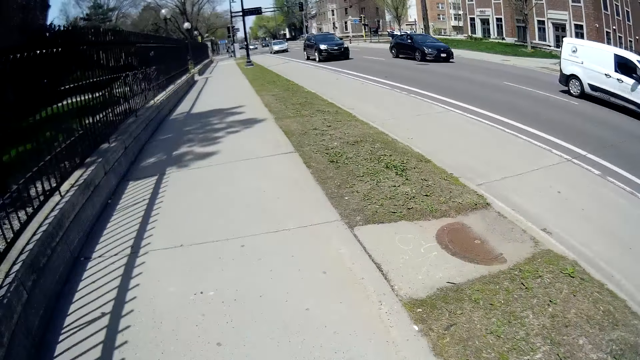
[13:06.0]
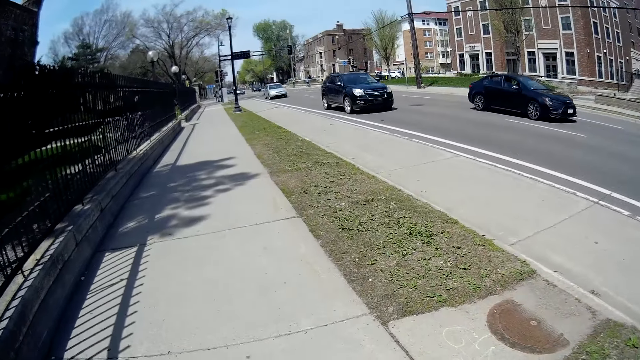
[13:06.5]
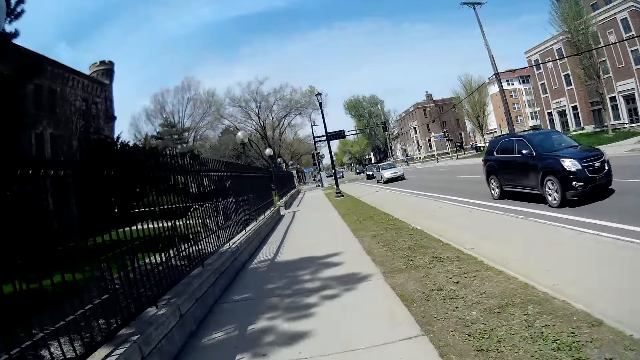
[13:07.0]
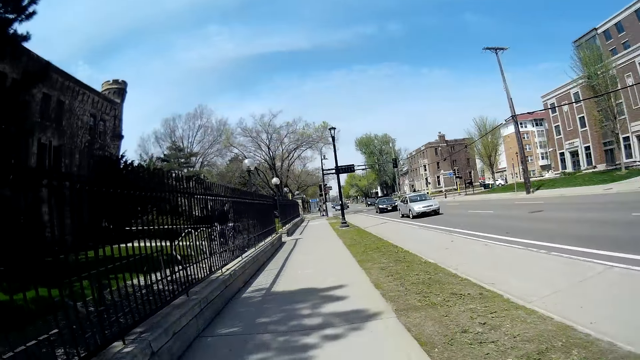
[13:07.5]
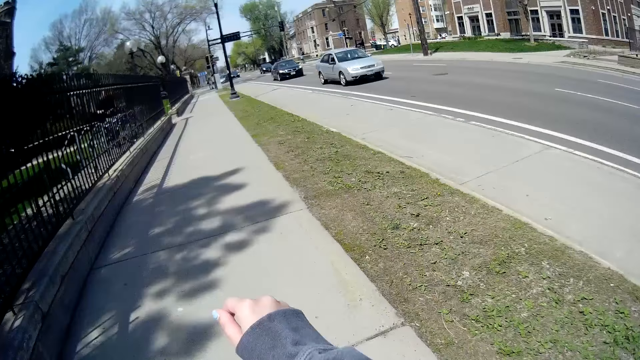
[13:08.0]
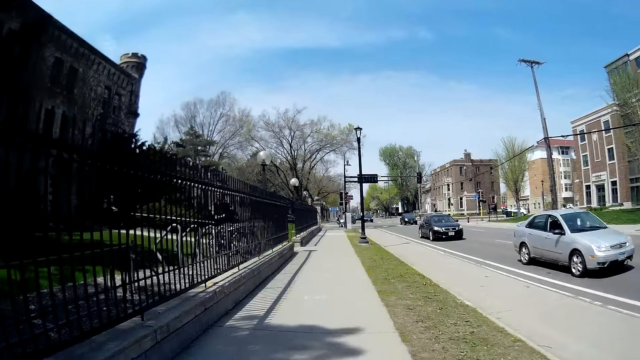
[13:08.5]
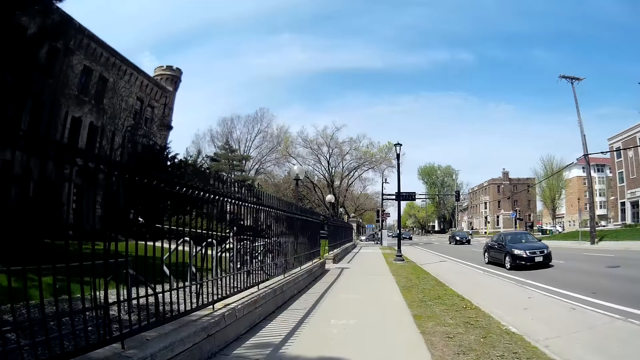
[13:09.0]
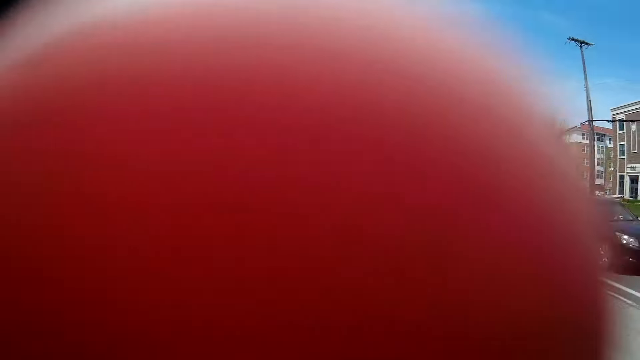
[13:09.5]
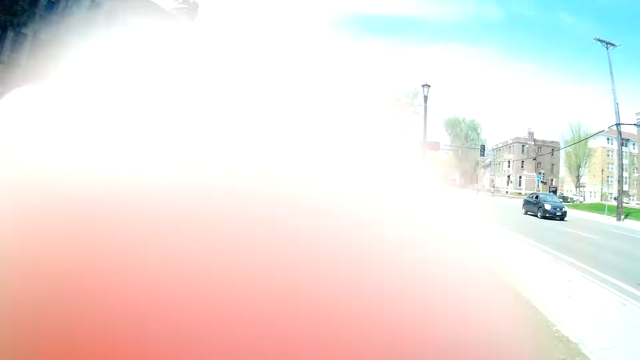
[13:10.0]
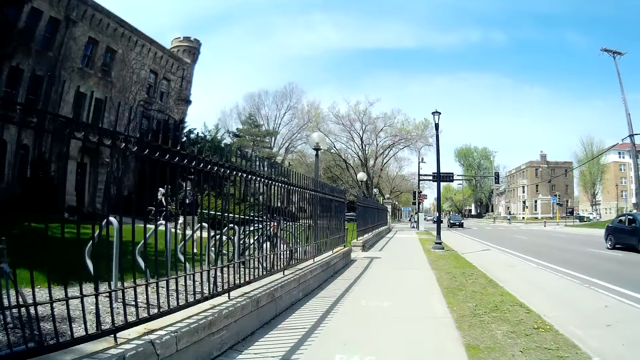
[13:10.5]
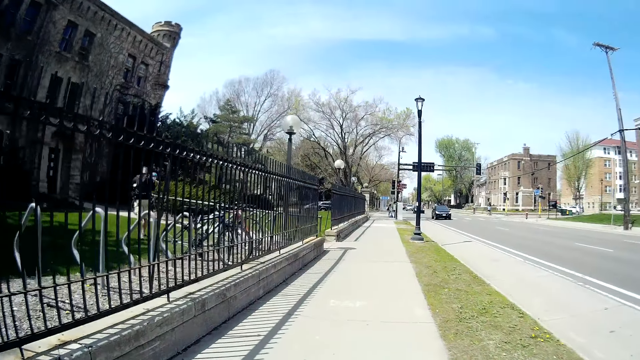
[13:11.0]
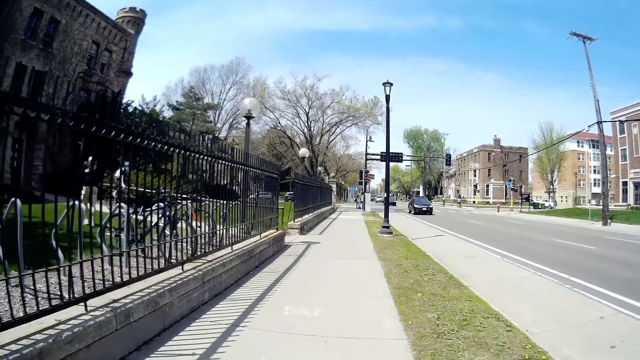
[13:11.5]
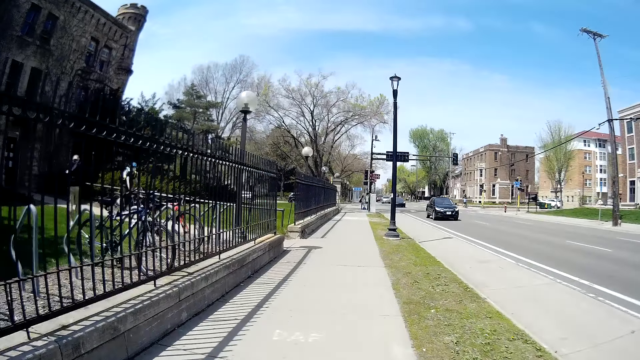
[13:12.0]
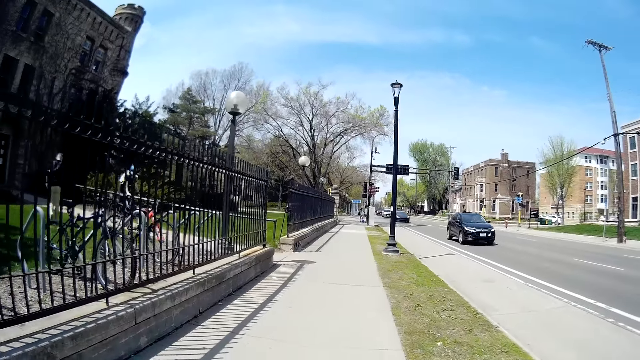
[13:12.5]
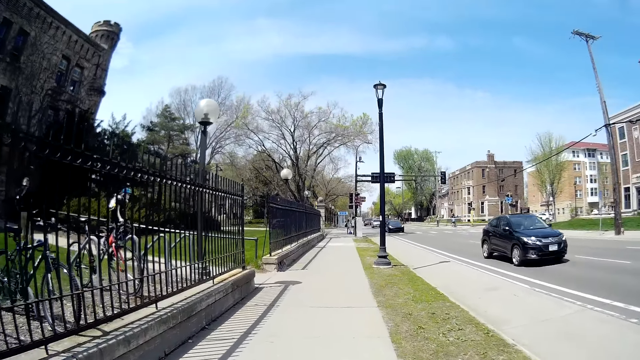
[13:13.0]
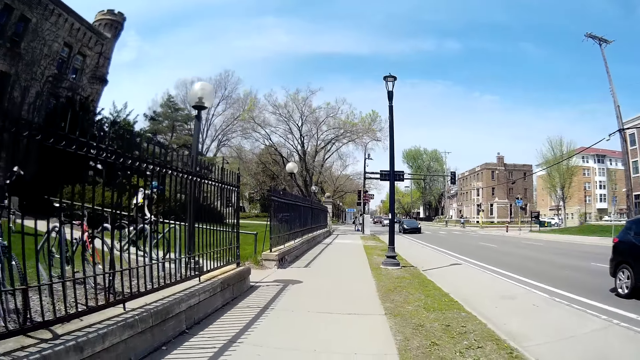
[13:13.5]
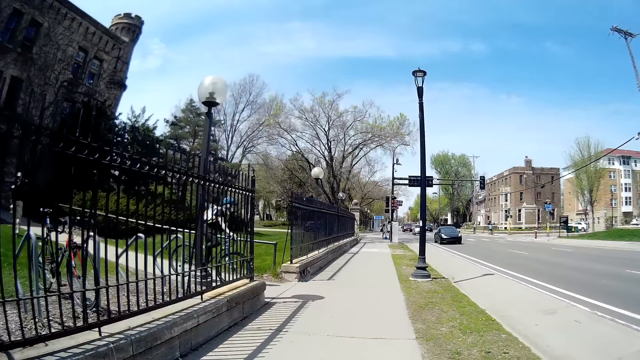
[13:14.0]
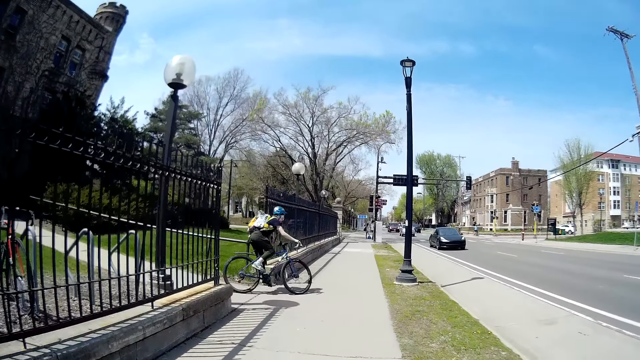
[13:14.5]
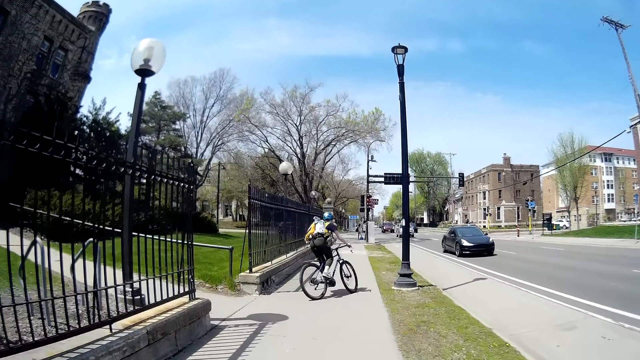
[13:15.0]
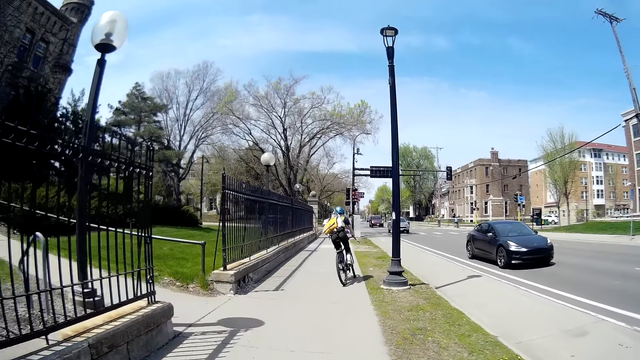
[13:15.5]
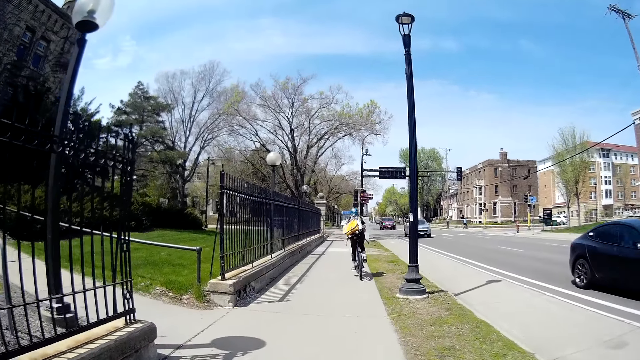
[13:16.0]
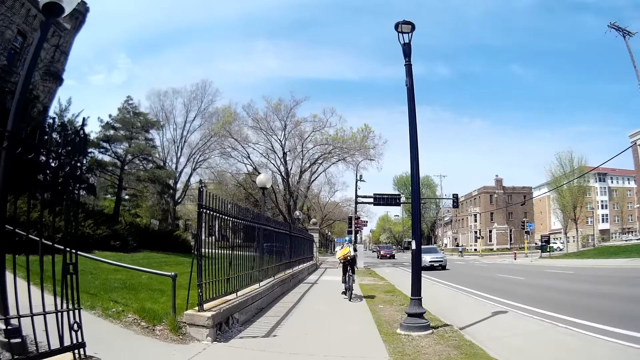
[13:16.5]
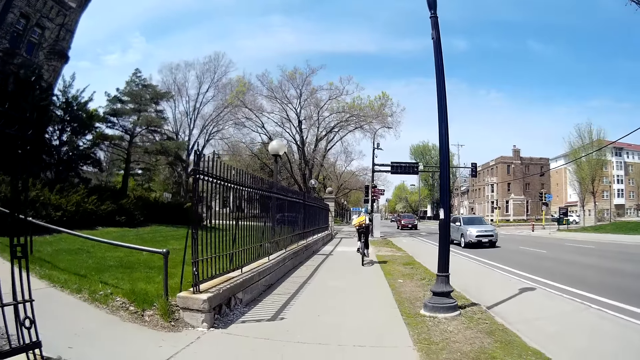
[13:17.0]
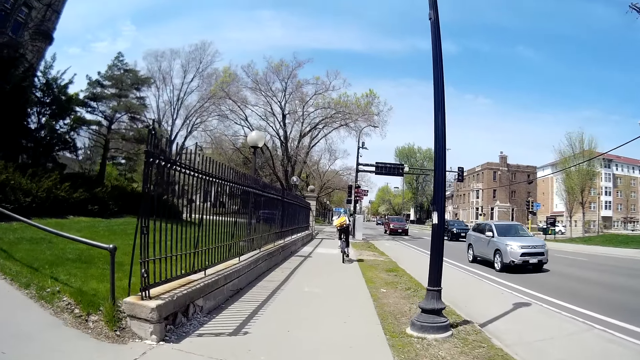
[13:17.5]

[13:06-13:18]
The camera wearer touches her face with her left hand. She raises her hand, drops her hand and walks on the pavement.

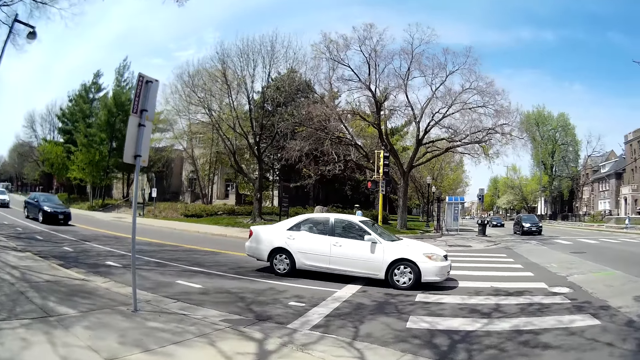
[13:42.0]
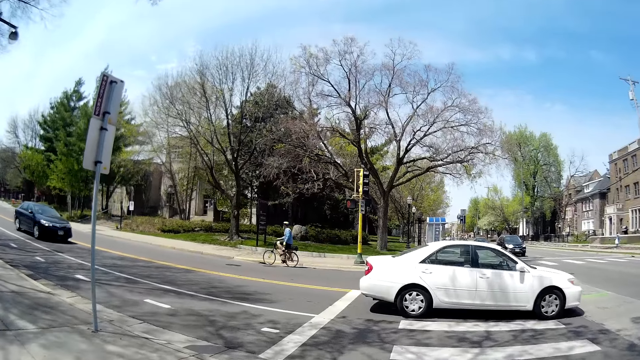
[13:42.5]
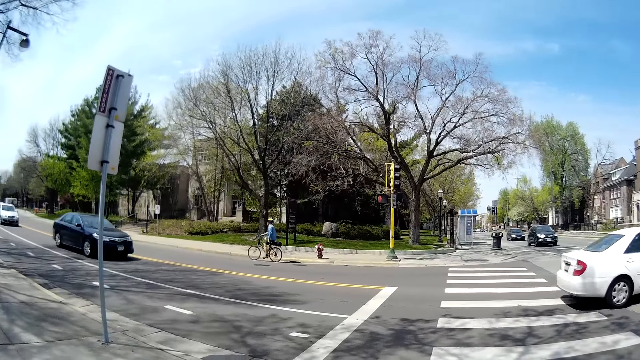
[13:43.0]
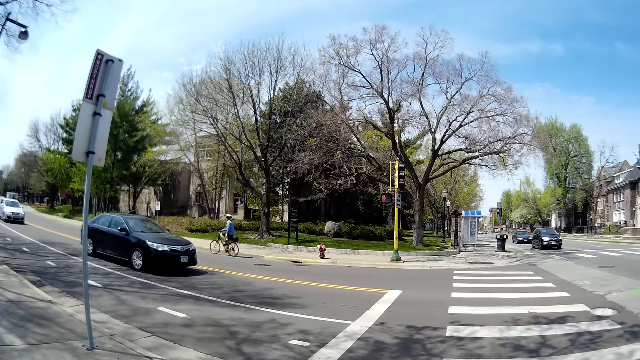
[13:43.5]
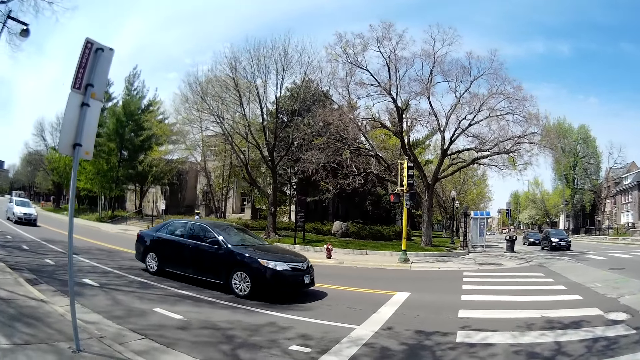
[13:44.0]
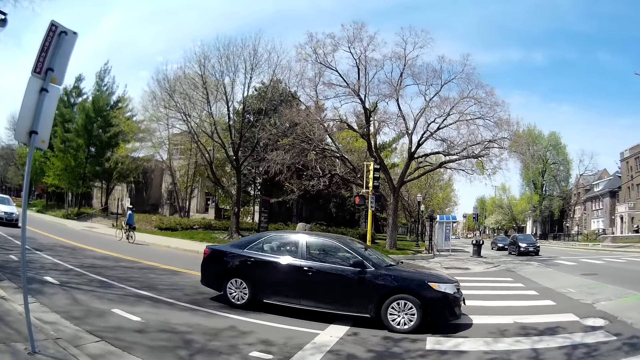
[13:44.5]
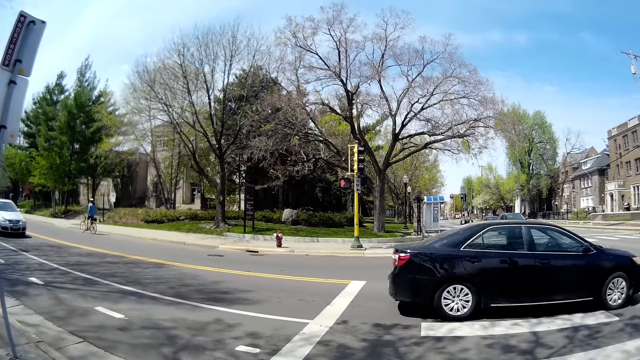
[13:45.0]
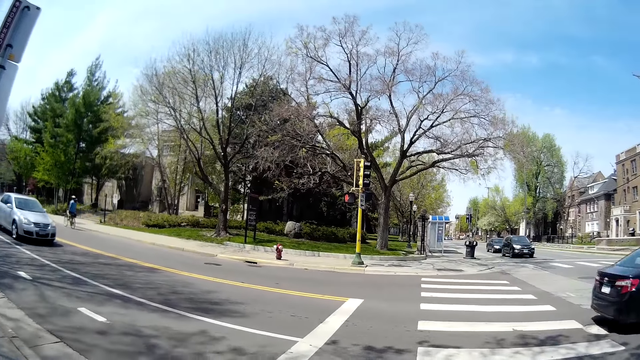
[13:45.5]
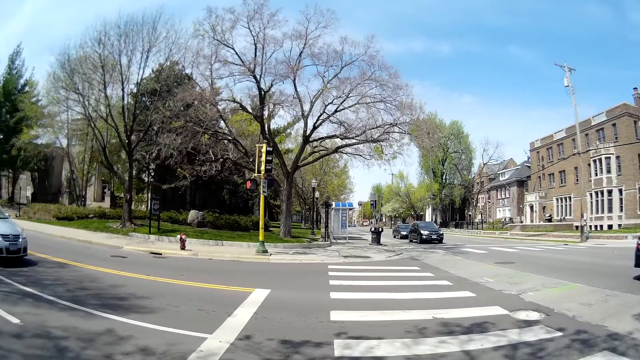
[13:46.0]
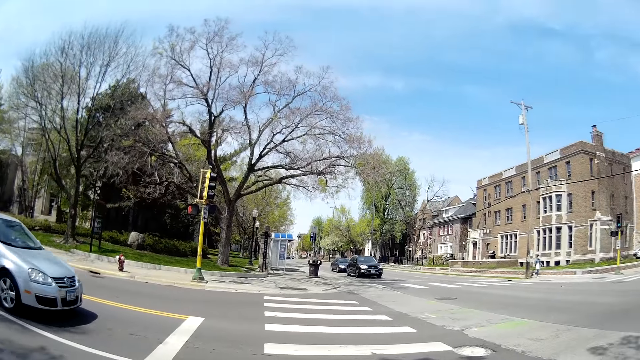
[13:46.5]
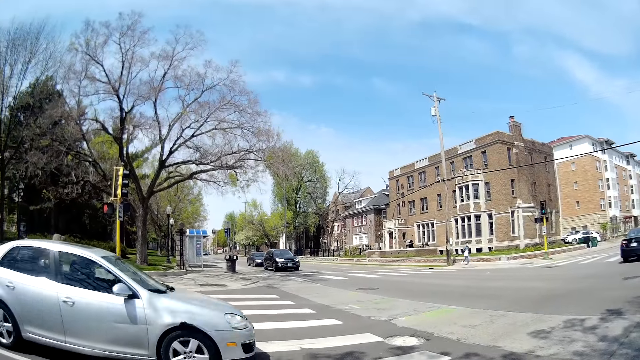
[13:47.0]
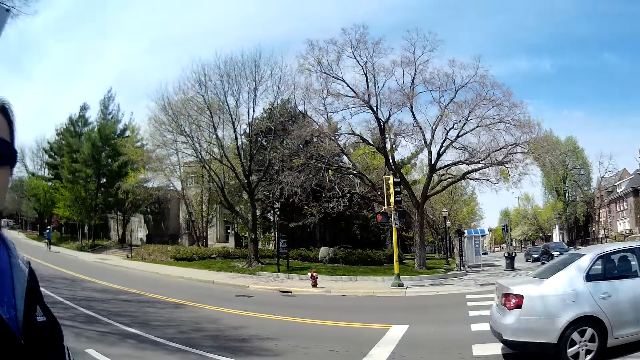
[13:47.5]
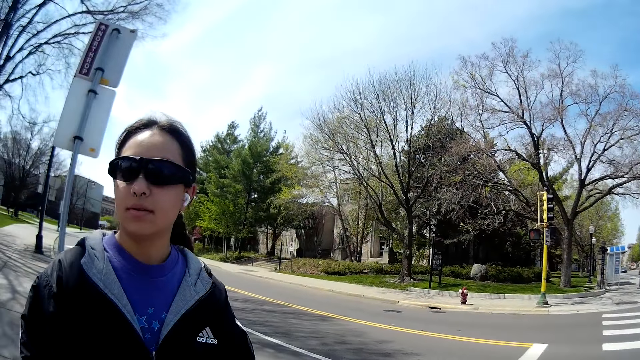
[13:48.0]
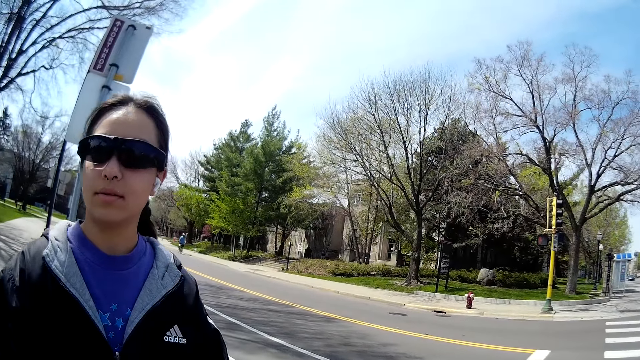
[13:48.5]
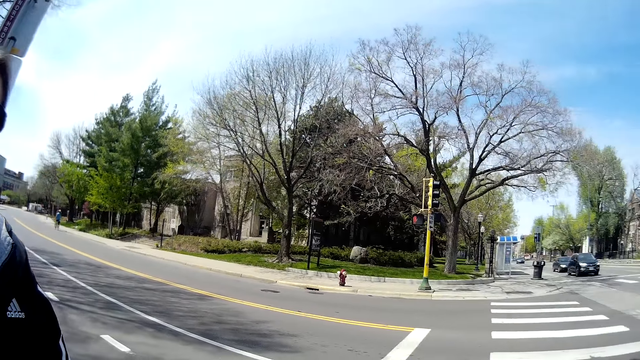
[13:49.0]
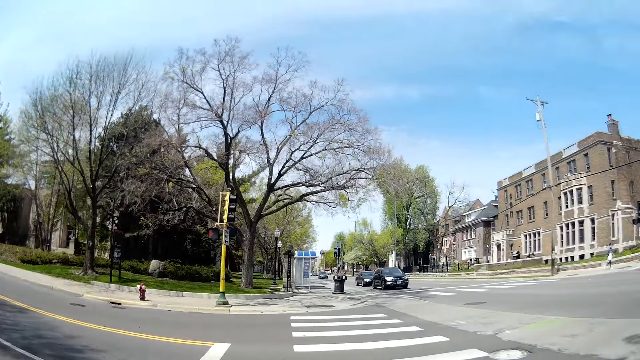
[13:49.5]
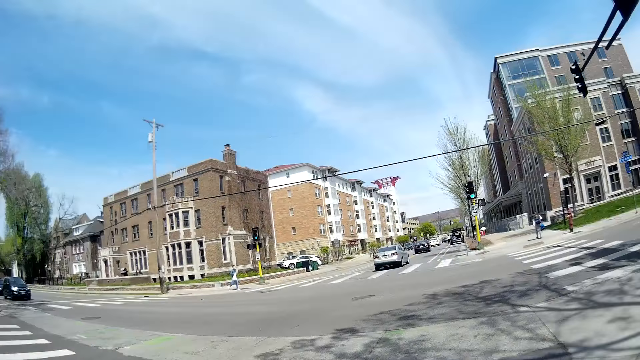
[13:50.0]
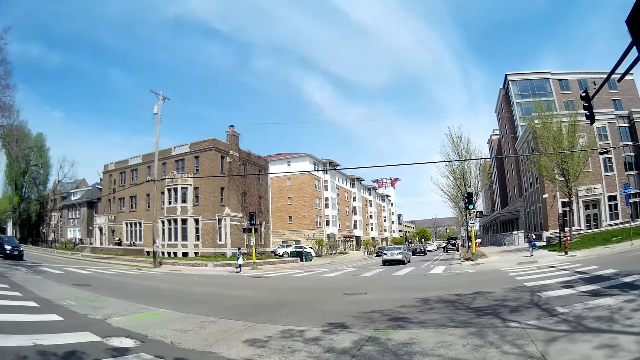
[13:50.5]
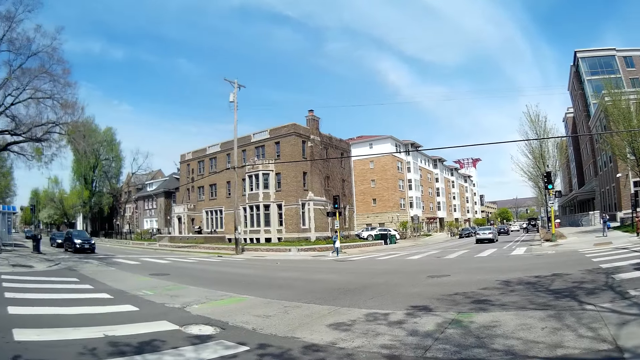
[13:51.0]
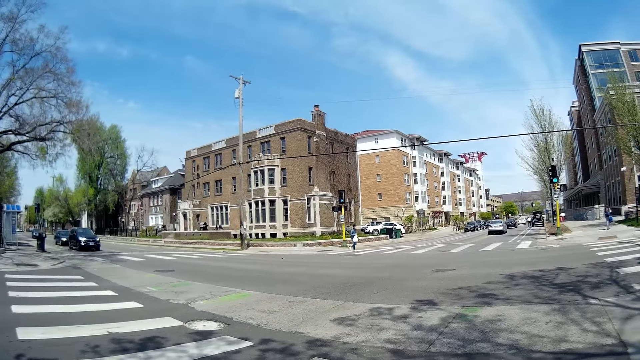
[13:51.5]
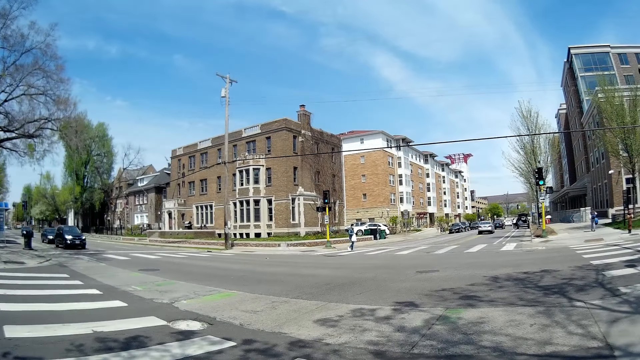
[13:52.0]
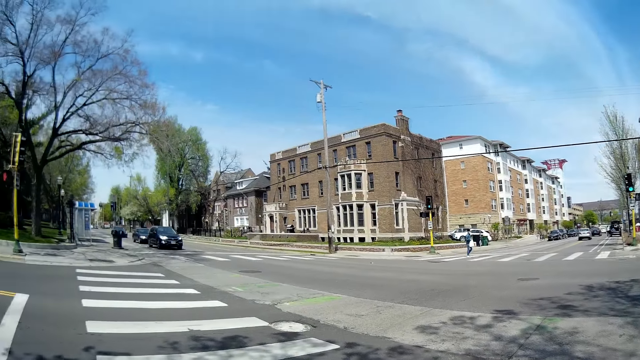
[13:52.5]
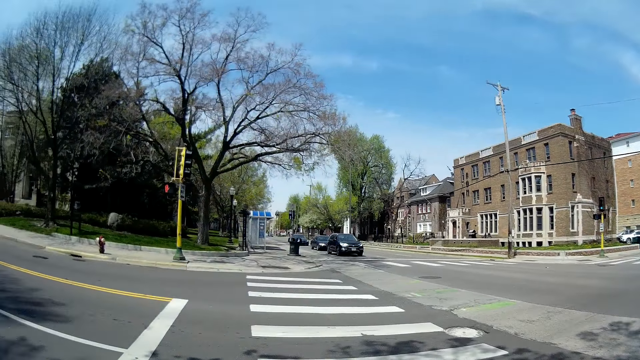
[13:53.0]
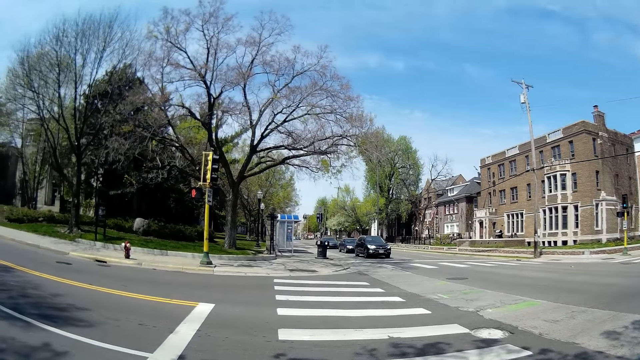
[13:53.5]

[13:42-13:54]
The camera wearer looks at a woman. They look around.
